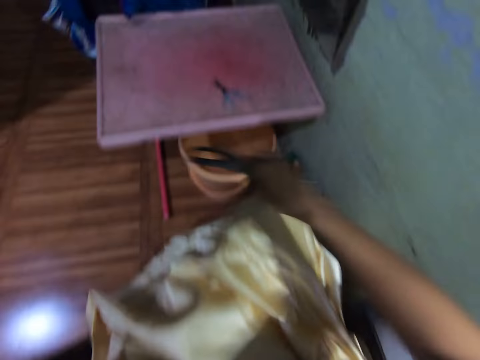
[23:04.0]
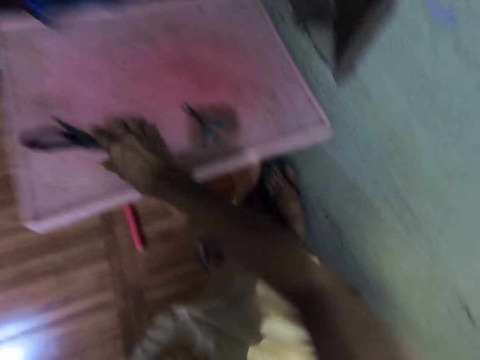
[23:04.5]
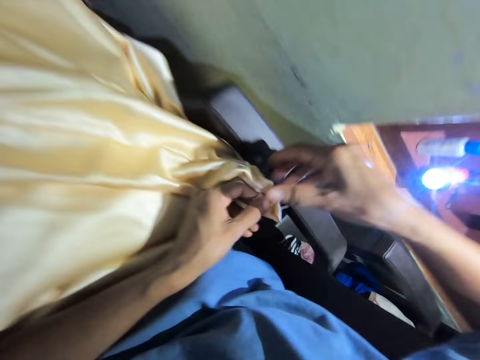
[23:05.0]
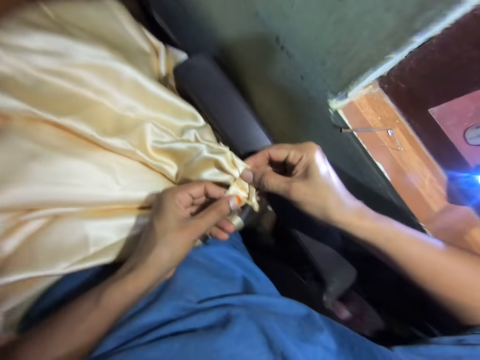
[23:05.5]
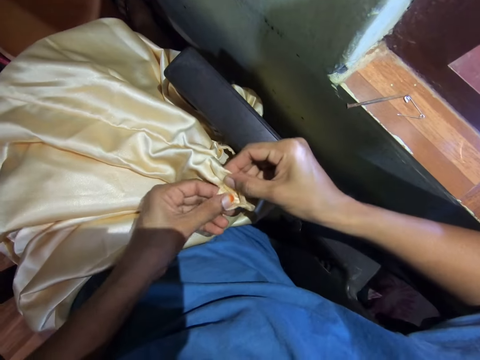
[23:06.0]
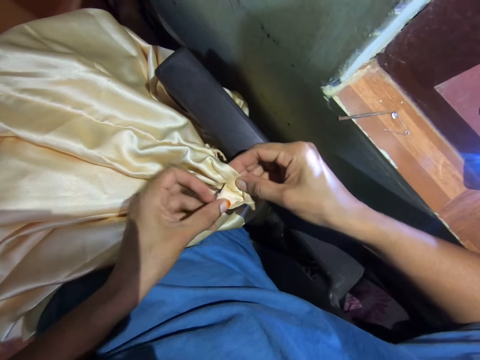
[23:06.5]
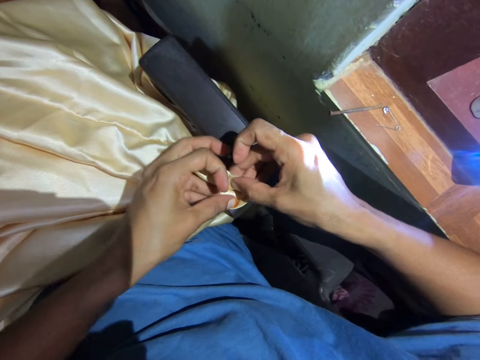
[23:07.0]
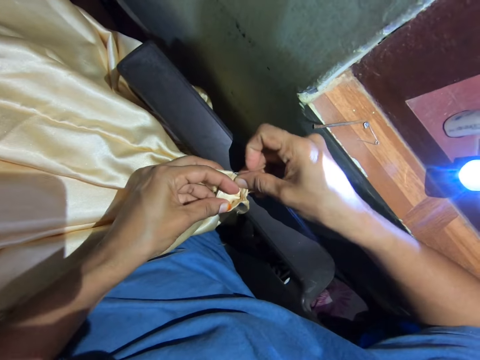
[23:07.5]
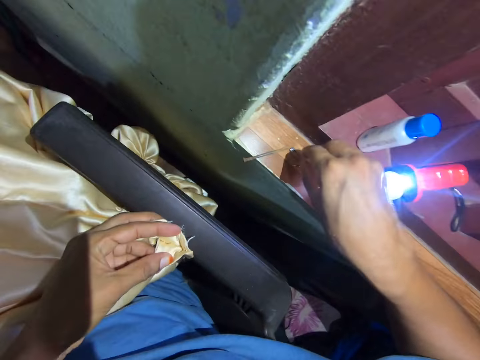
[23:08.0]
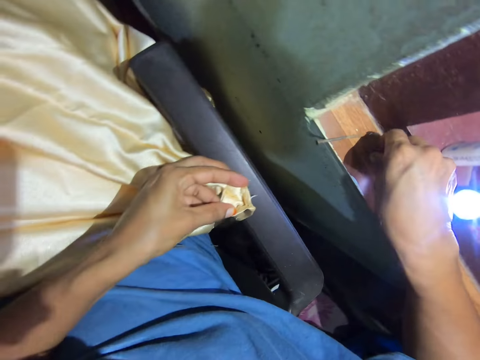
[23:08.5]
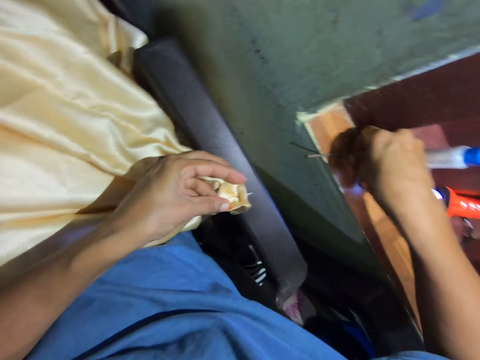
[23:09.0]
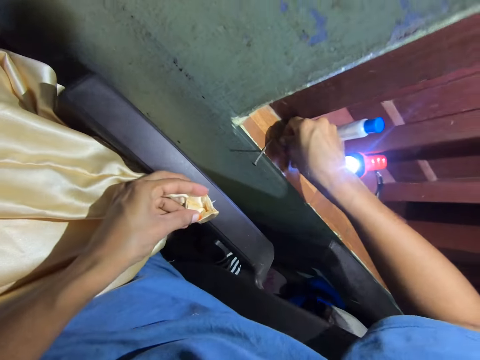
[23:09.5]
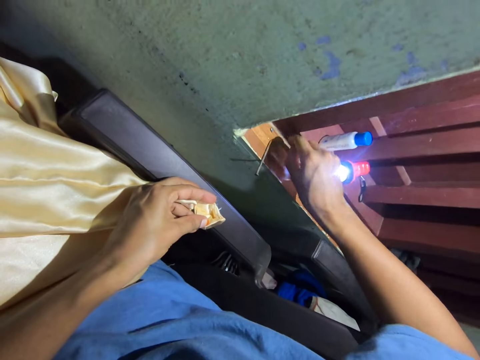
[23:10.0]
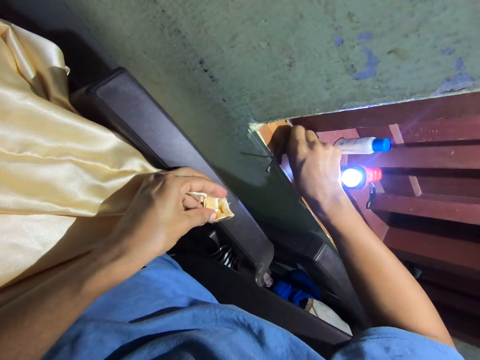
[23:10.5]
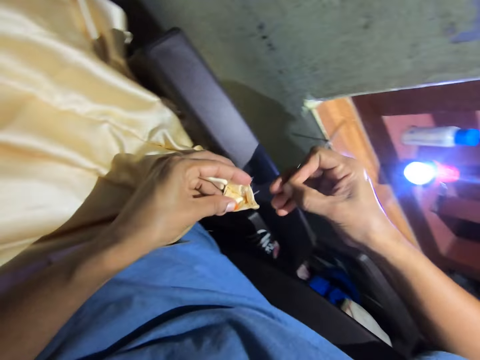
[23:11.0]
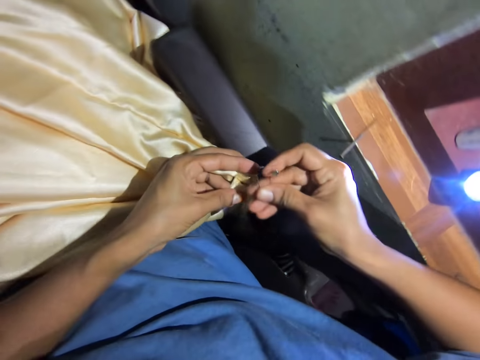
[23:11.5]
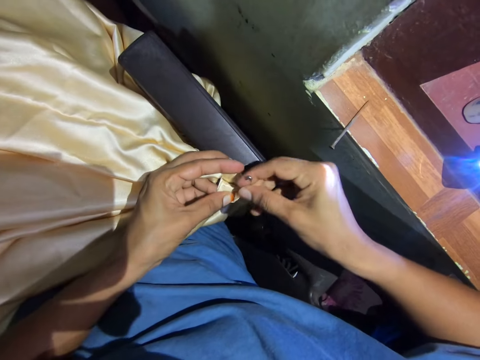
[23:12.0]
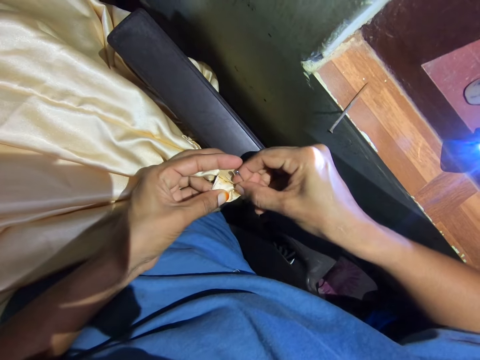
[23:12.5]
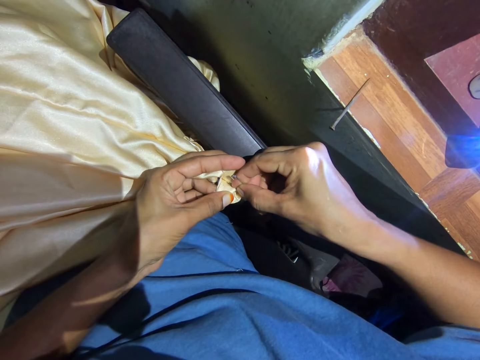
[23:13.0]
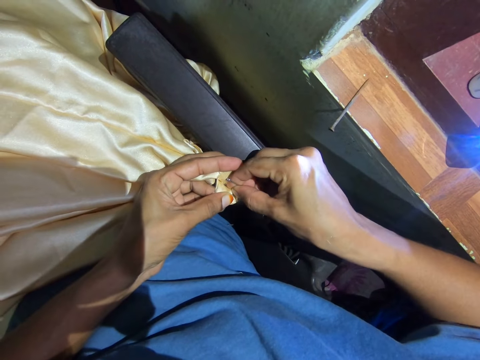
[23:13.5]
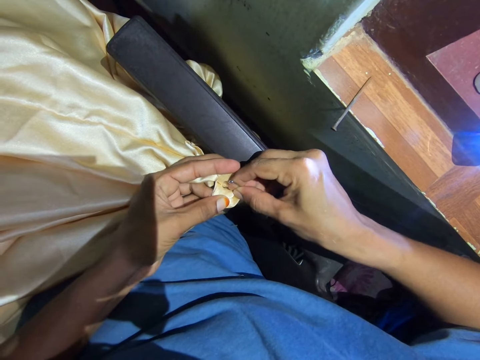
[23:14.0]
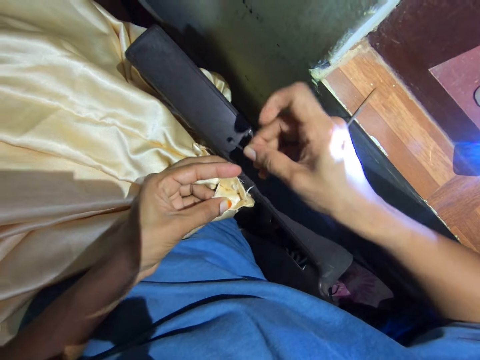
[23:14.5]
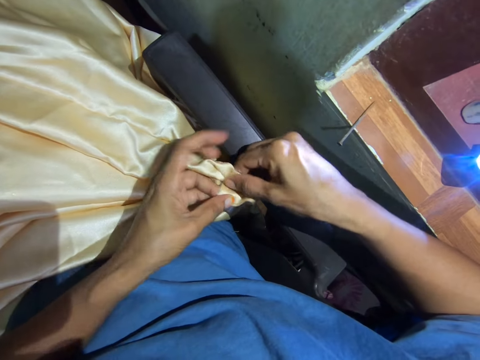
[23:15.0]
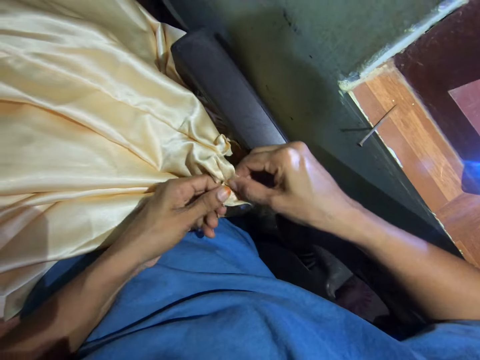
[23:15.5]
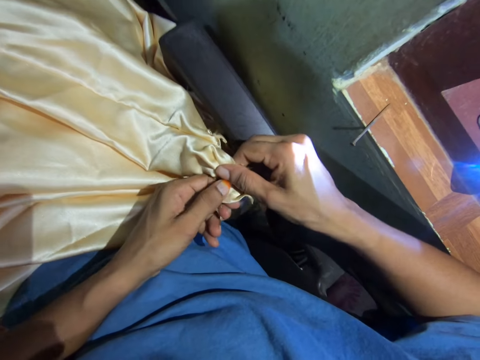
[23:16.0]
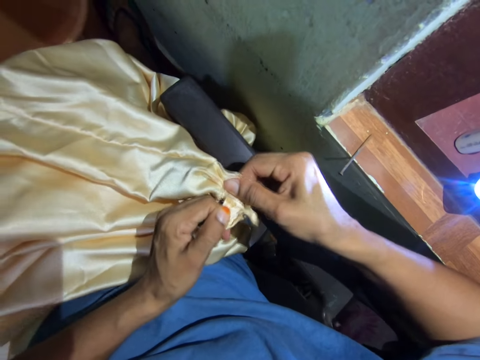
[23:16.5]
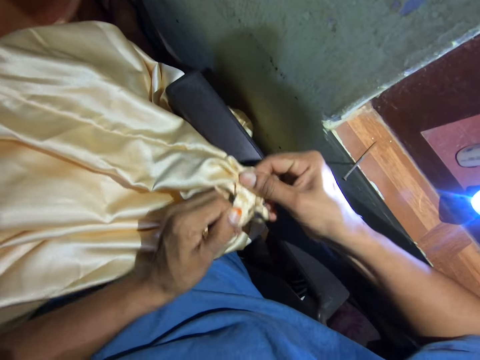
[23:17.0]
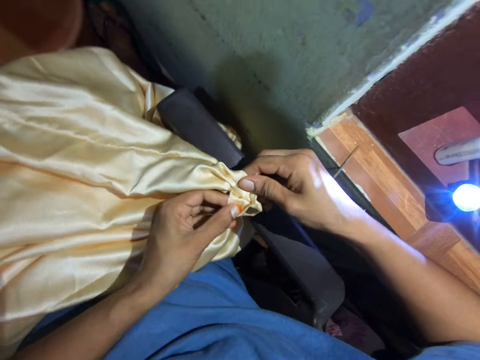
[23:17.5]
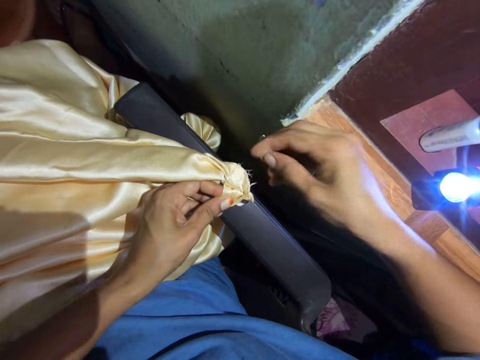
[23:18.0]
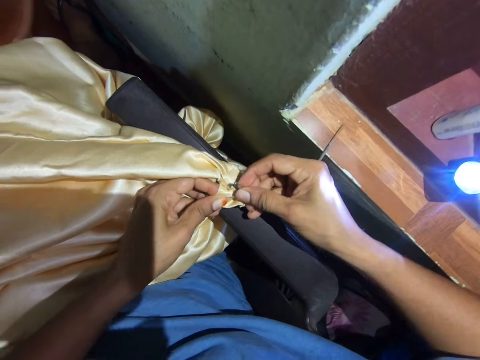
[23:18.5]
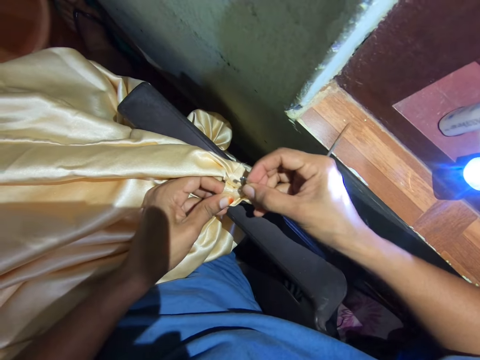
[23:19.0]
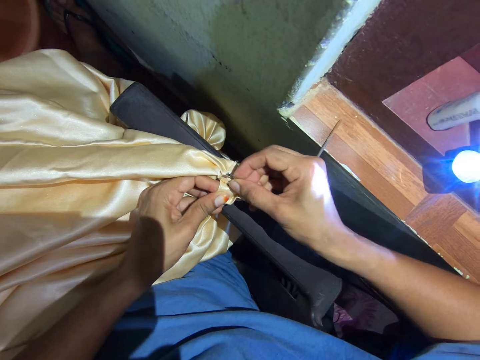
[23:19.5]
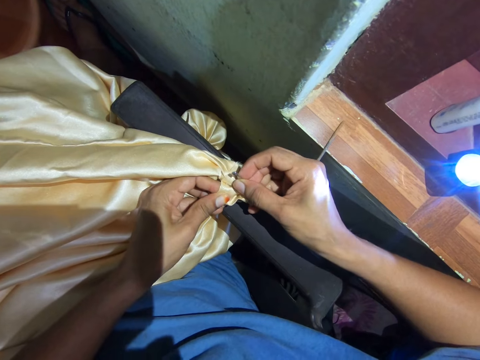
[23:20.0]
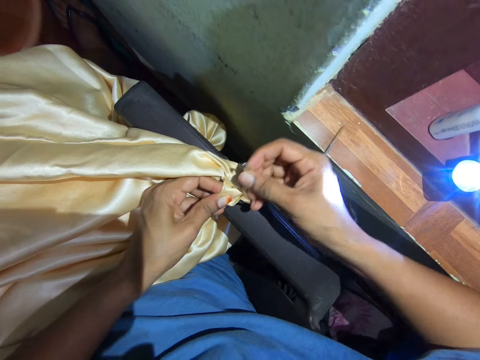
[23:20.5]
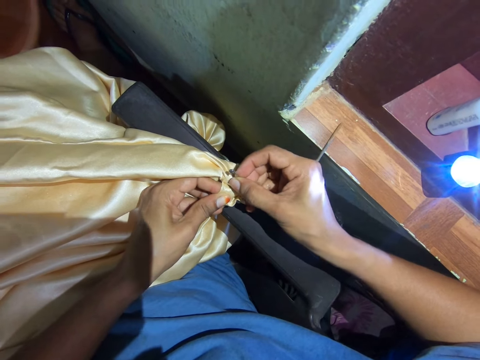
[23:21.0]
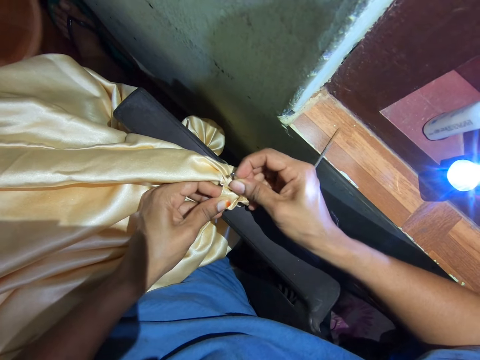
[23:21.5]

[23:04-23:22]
The camera wearer puts down the scissors. They put the cloth on the table. They adjust the fabric. They pull the cloth. They pick up a safety pin. They remove fabric stitches with the safety pin. They tear the fabric stitches with the hands. They pull the cloth. They remove the fabric stitches with the safety pin.

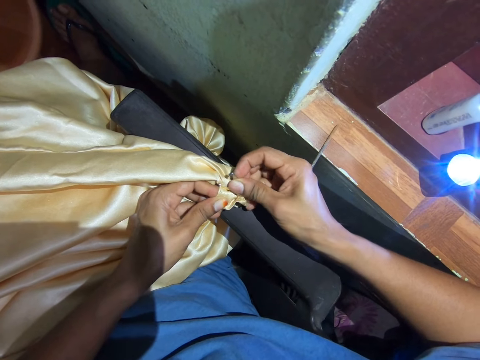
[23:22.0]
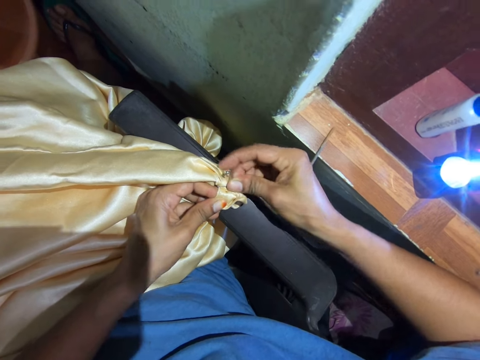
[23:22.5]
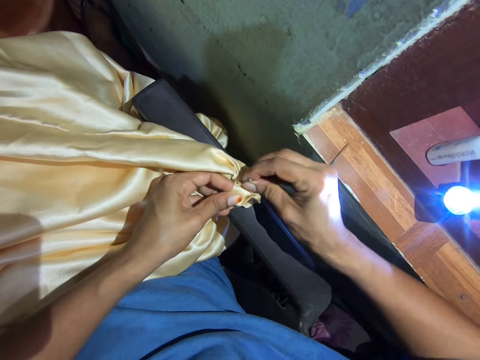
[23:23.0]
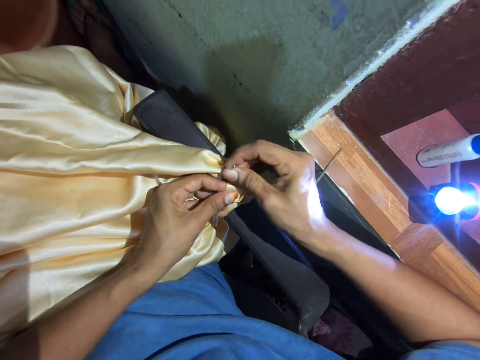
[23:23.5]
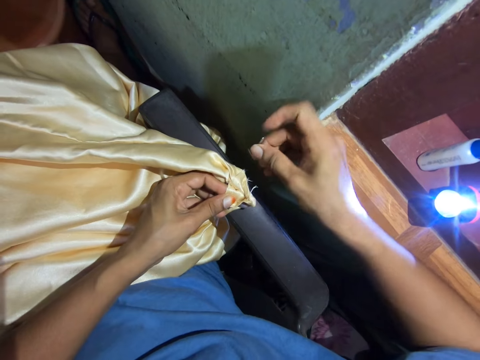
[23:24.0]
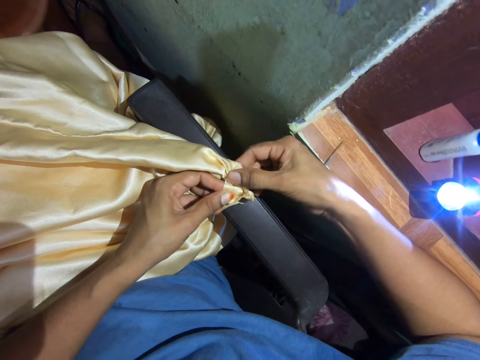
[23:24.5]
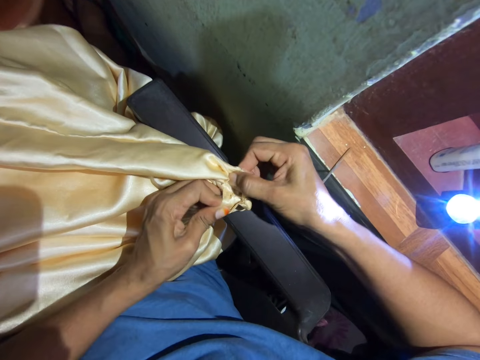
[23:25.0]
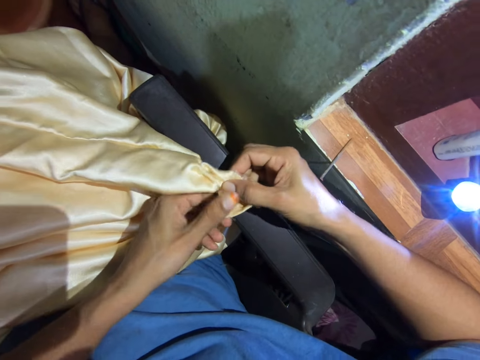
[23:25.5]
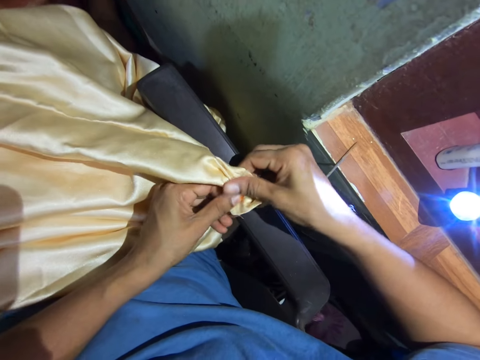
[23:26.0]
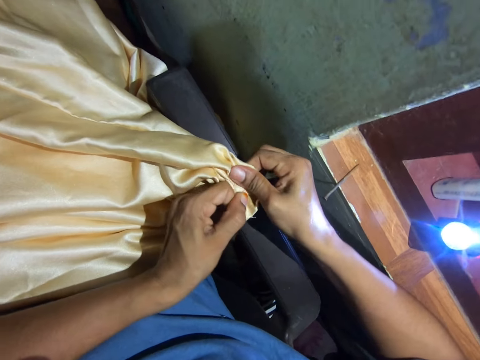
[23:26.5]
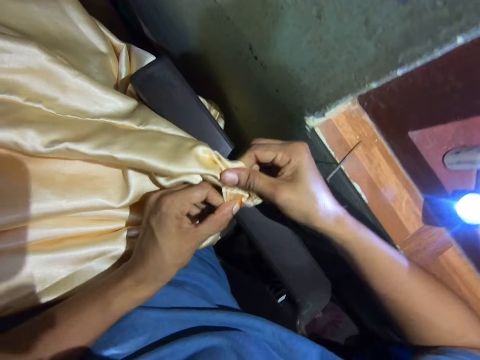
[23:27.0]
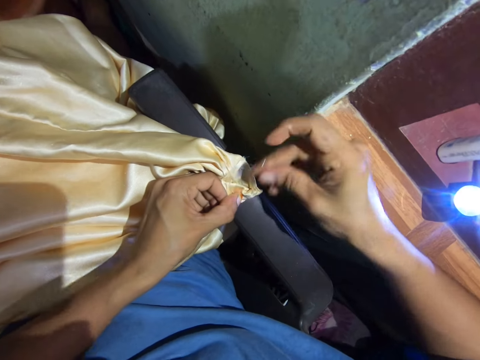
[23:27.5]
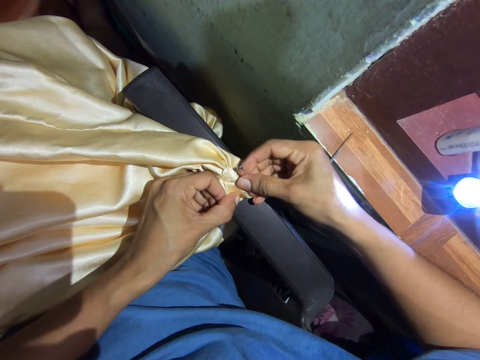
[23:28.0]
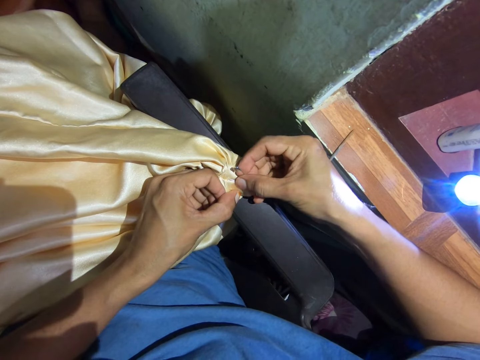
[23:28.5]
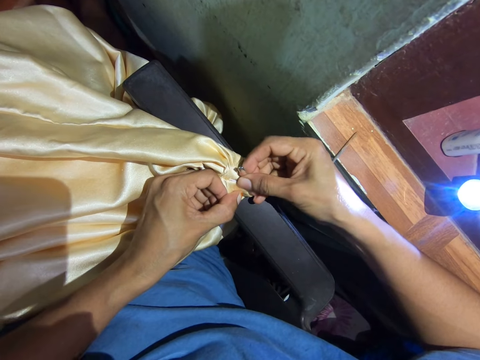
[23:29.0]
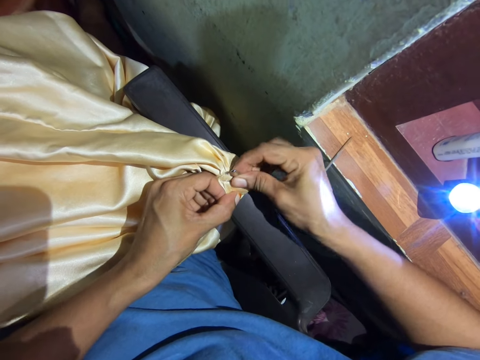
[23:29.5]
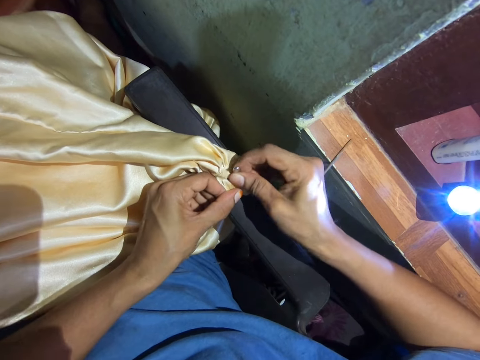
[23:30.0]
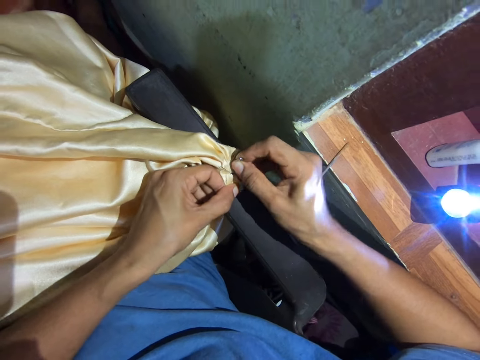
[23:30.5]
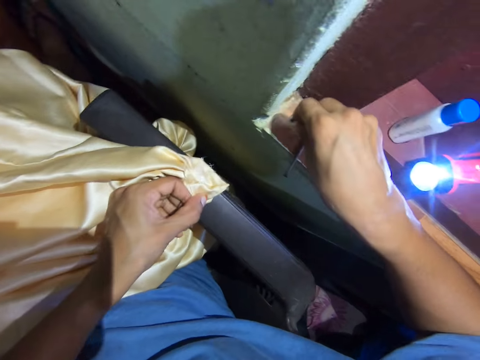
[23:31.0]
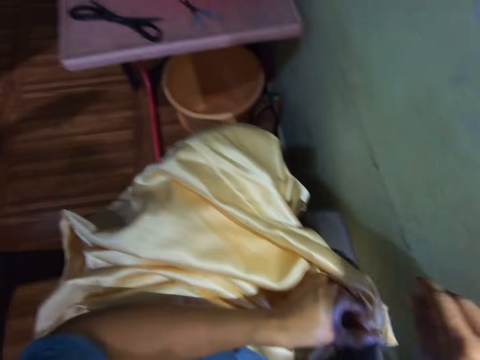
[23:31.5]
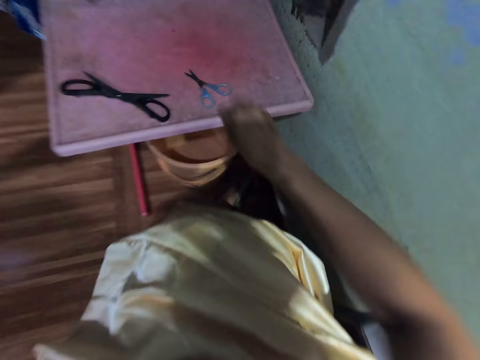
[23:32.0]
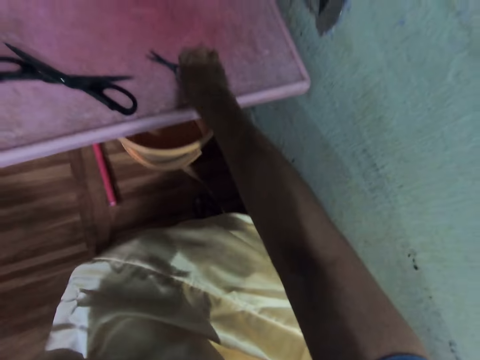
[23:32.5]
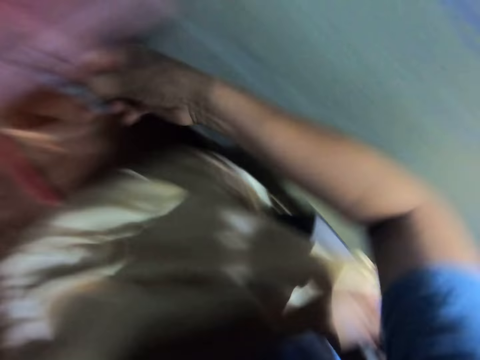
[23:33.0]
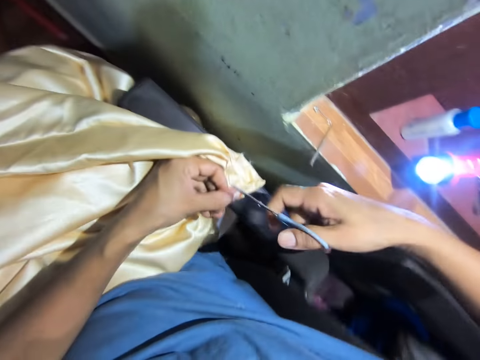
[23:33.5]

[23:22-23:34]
The camera wearer pulls the cloth. They tear the fabric stitches with the hands. They remove the fabric stitches with the safety pin. They look around. They put the safety pin on the window. They pick up a pair of scissors.
